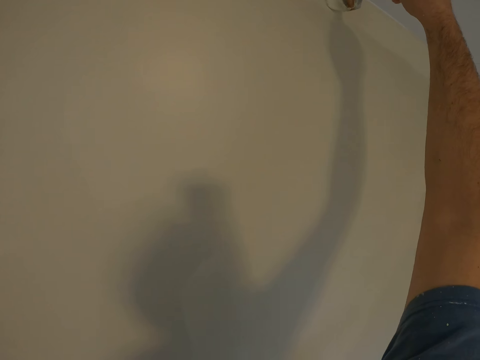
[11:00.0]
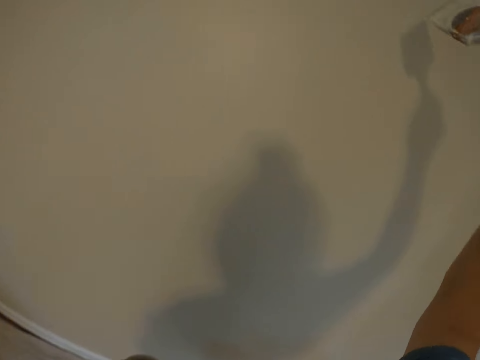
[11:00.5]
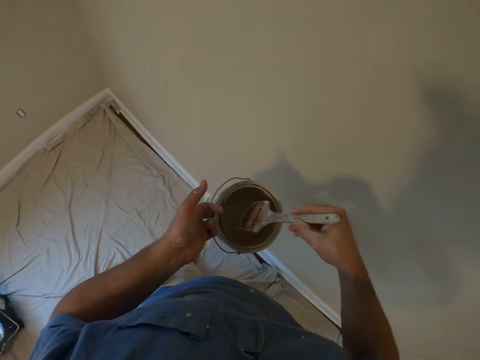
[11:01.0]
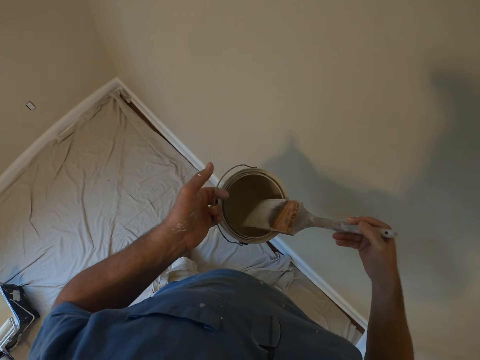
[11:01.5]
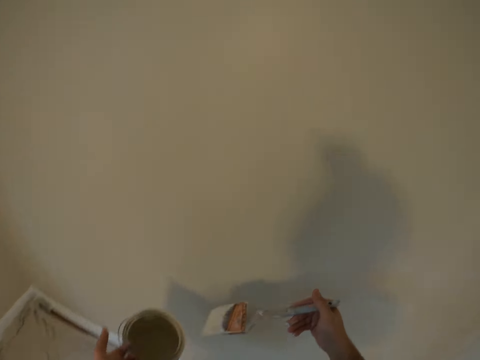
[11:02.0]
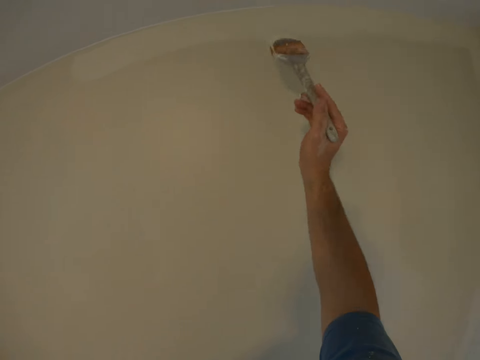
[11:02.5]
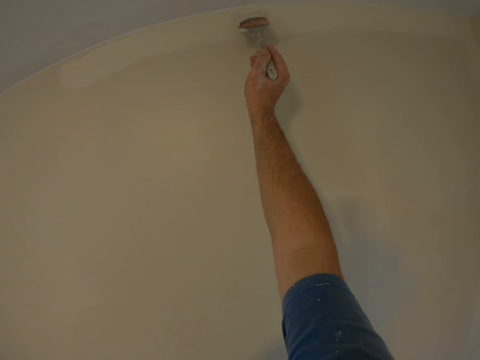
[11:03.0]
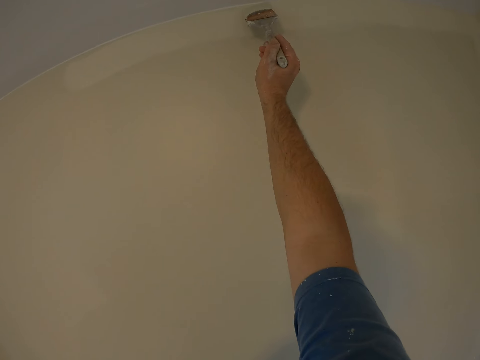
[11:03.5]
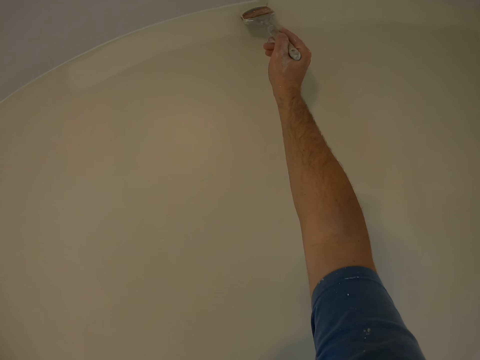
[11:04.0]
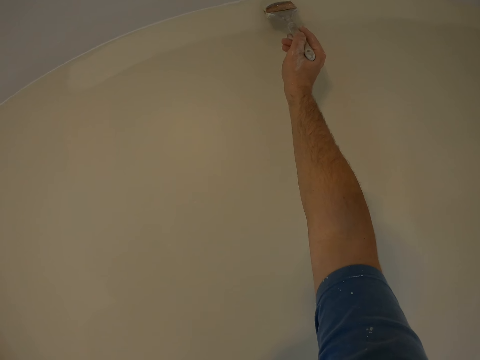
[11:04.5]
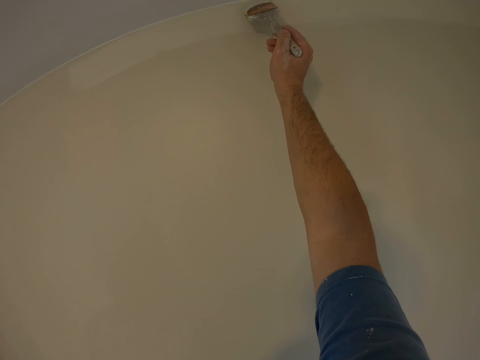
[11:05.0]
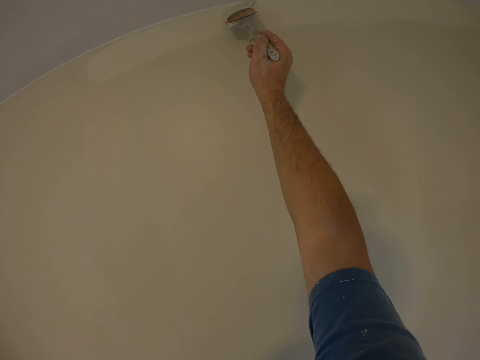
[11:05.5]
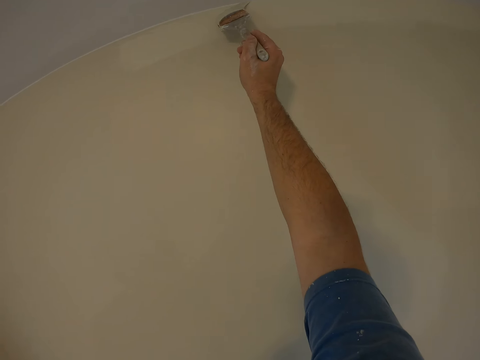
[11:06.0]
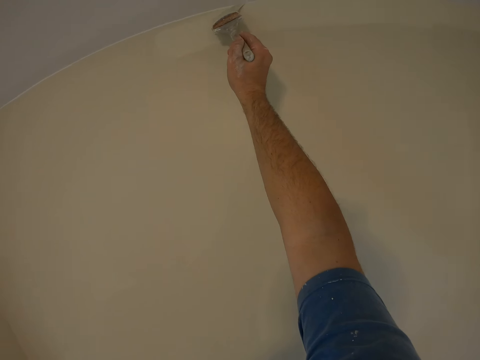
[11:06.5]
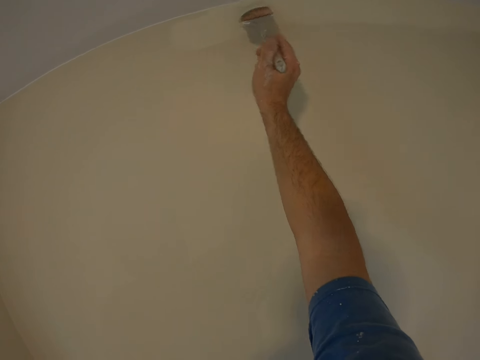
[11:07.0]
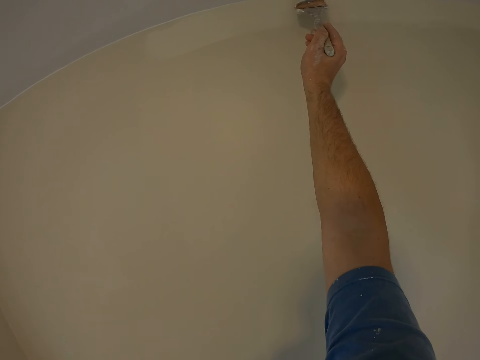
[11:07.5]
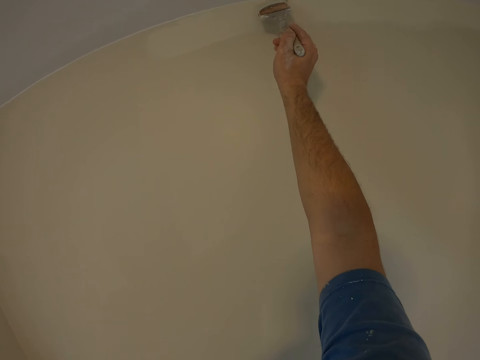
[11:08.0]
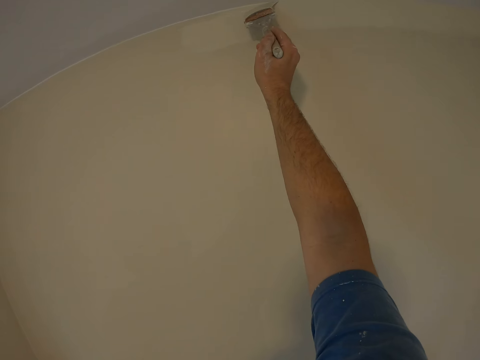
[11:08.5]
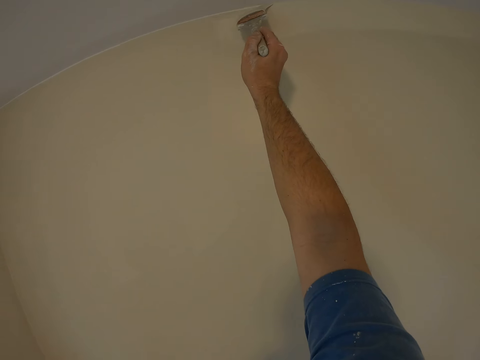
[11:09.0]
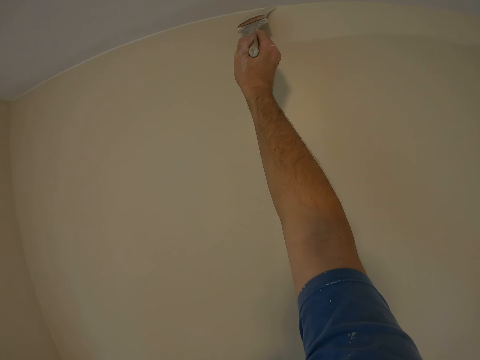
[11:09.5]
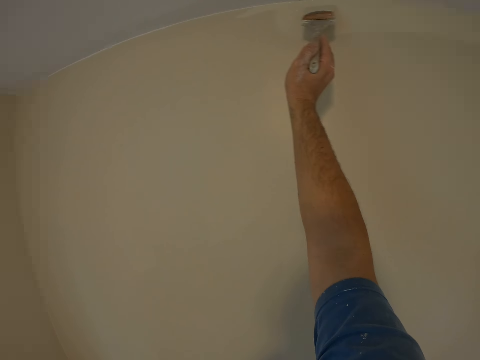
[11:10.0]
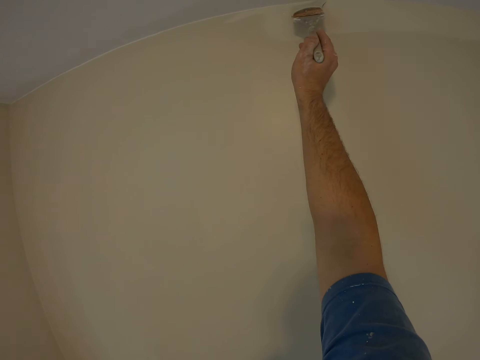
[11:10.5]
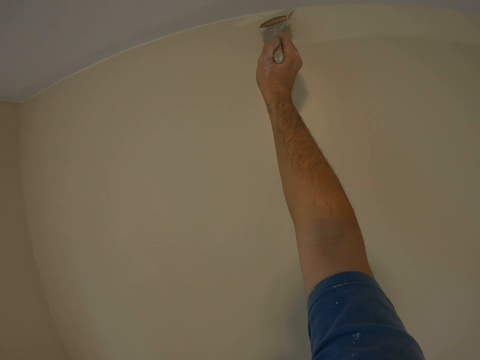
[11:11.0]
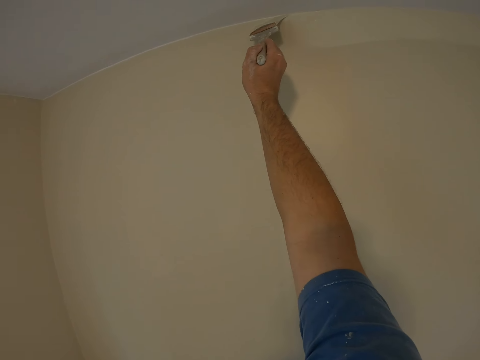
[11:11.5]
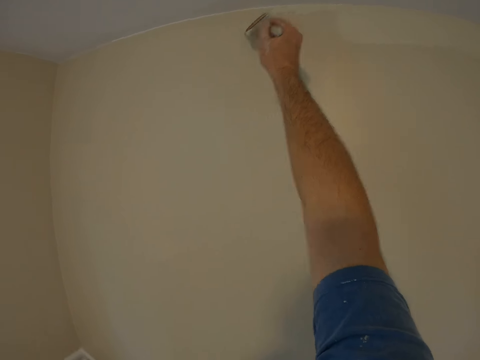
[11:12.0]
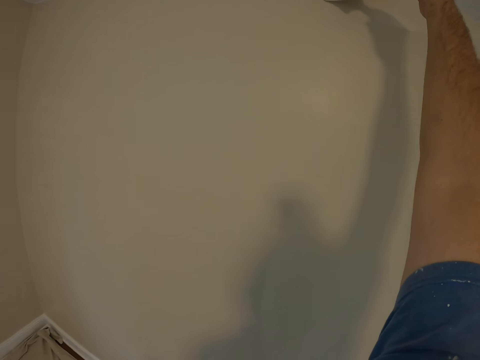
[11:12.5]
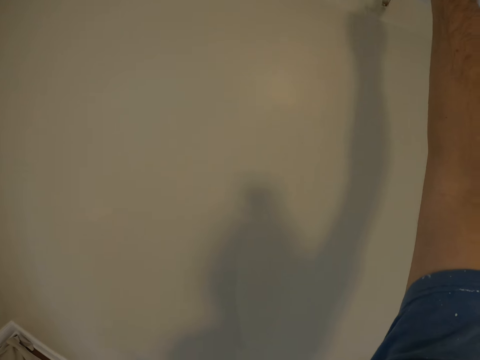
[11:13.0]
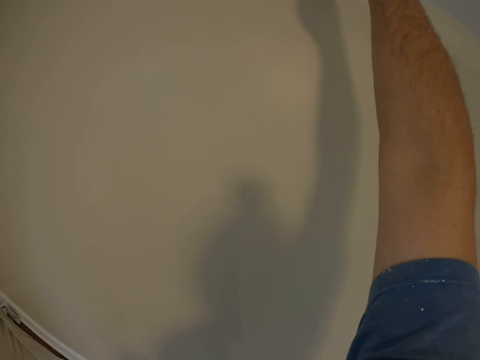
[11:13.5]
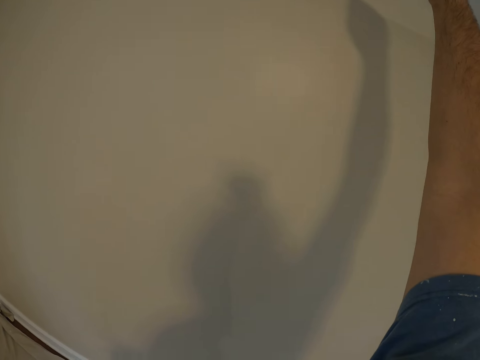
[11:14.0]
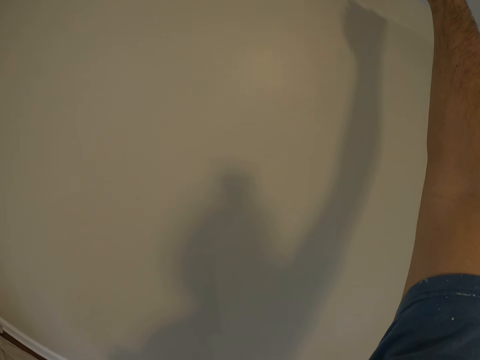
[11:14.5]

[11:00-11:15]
The camera wearer dips the brush into the bucket of paint. They paint the wall of the room with the painting brush.

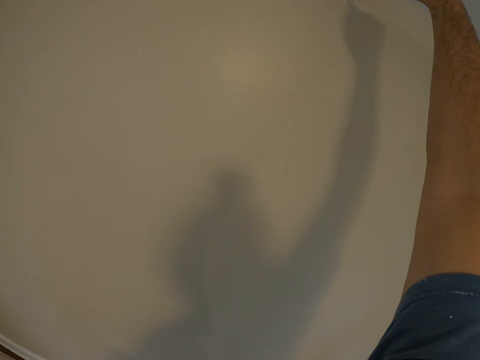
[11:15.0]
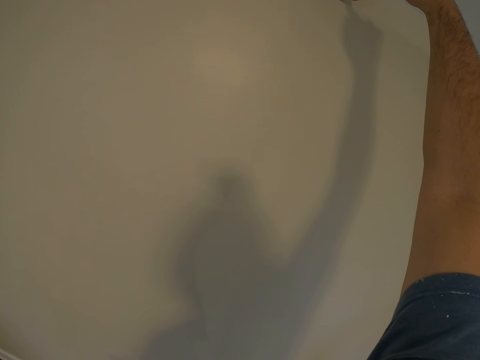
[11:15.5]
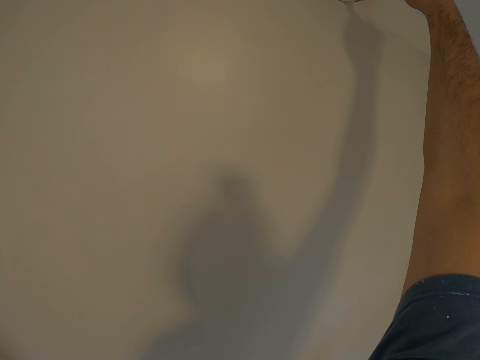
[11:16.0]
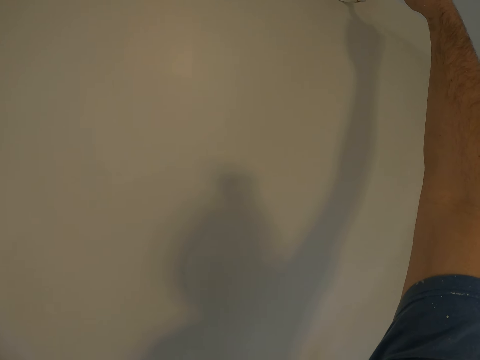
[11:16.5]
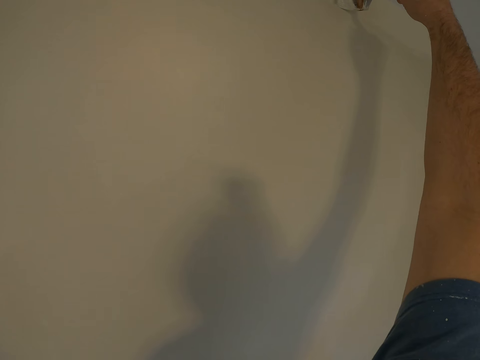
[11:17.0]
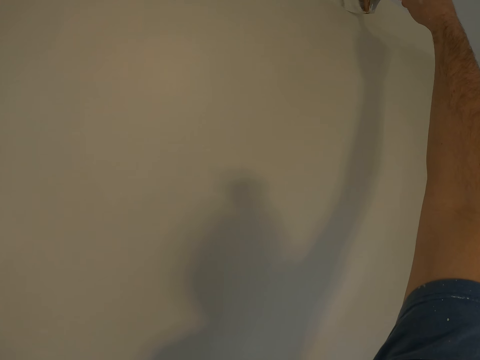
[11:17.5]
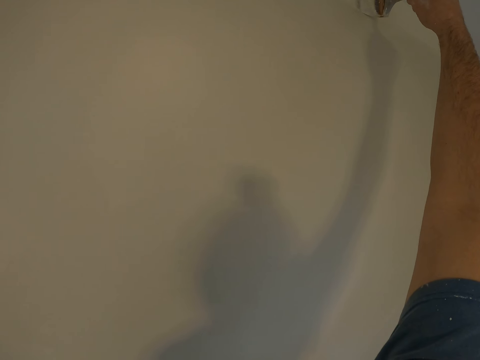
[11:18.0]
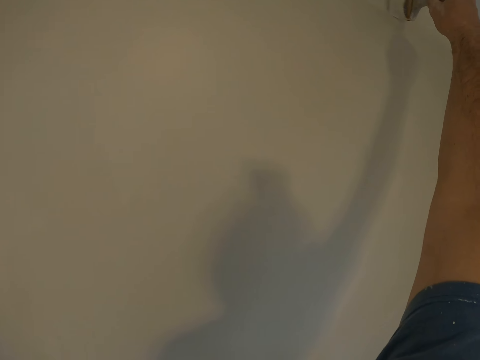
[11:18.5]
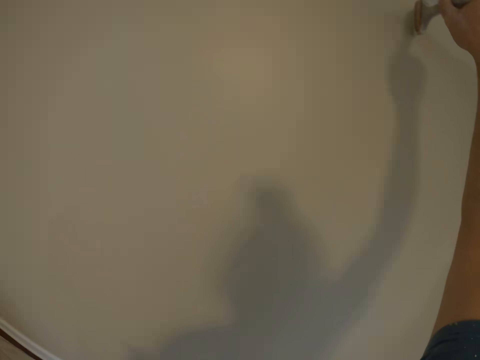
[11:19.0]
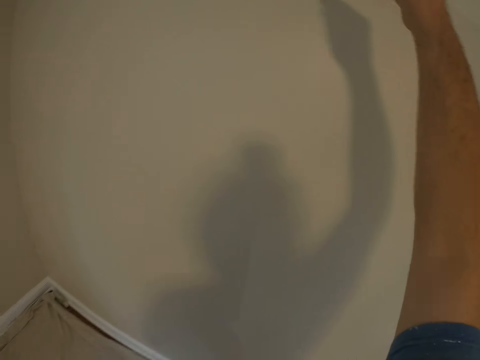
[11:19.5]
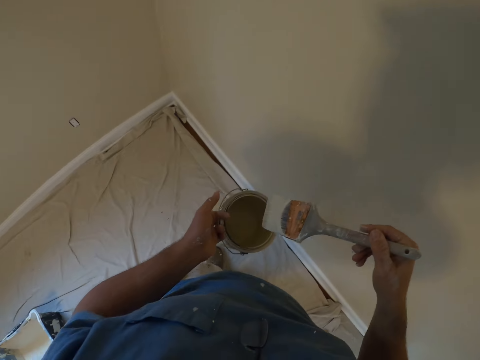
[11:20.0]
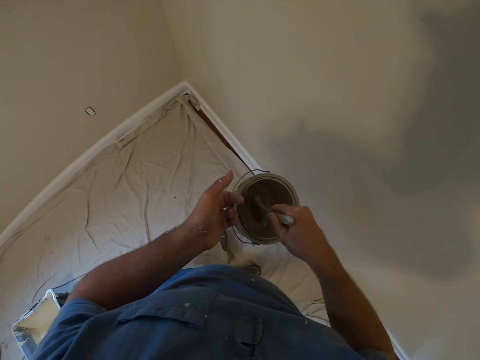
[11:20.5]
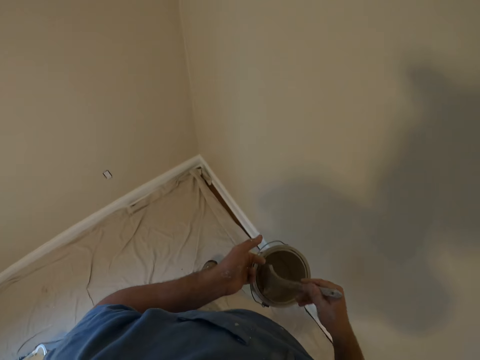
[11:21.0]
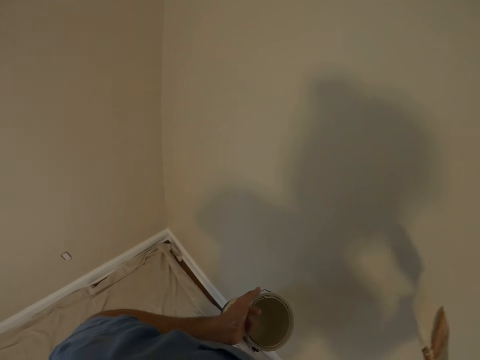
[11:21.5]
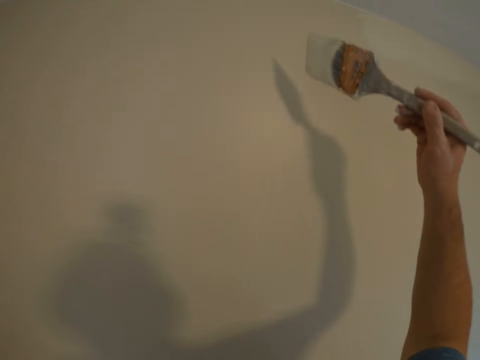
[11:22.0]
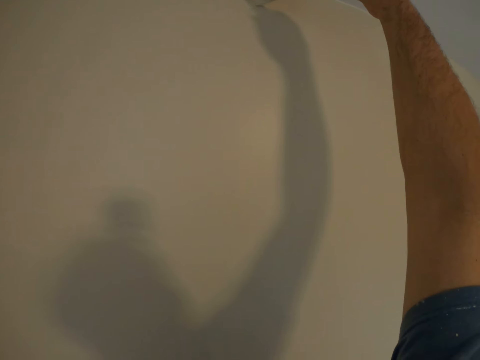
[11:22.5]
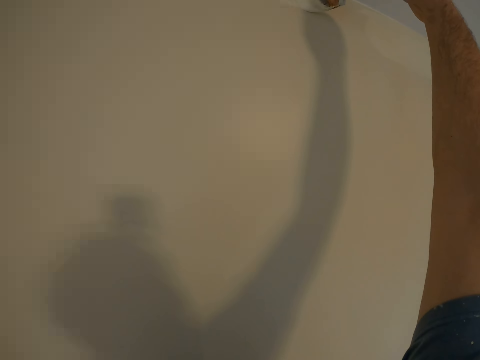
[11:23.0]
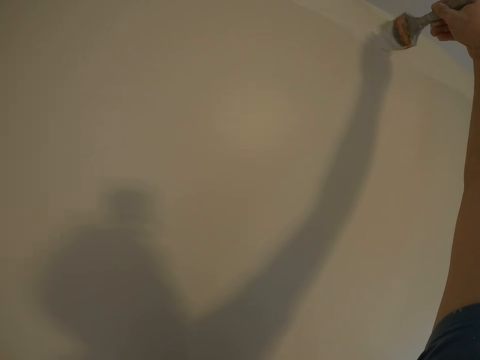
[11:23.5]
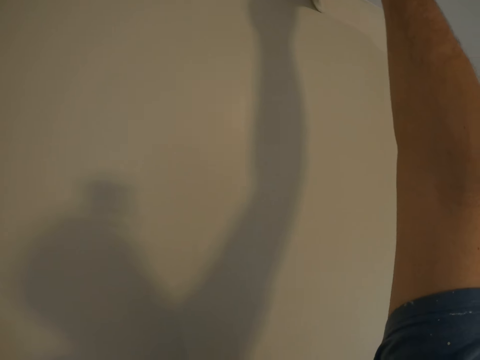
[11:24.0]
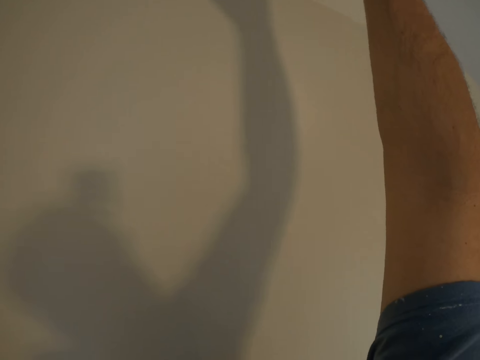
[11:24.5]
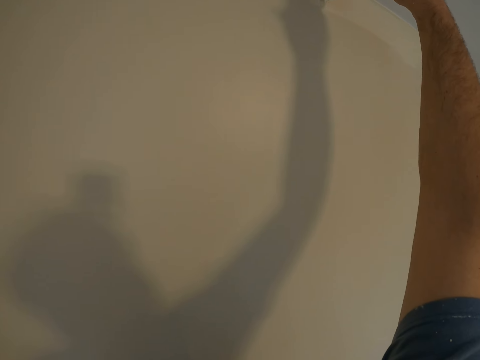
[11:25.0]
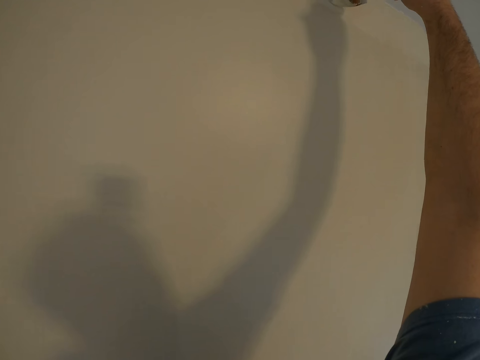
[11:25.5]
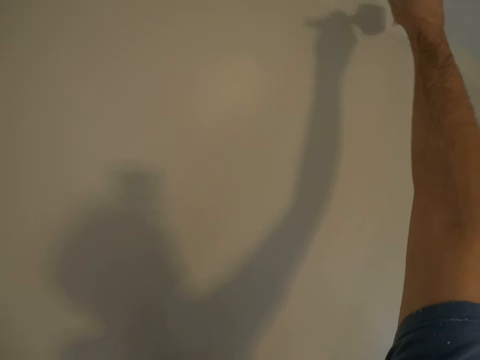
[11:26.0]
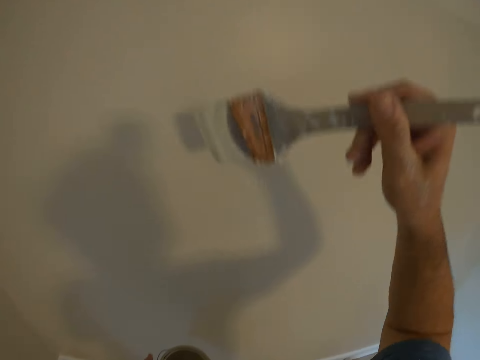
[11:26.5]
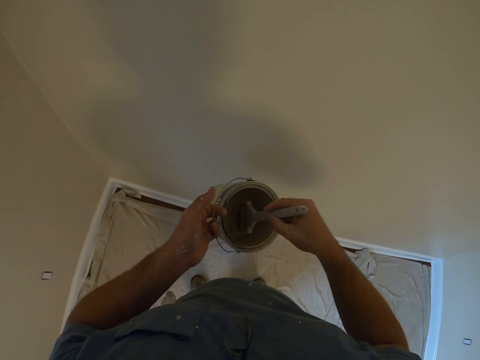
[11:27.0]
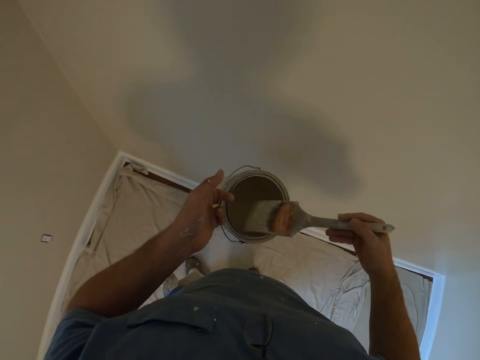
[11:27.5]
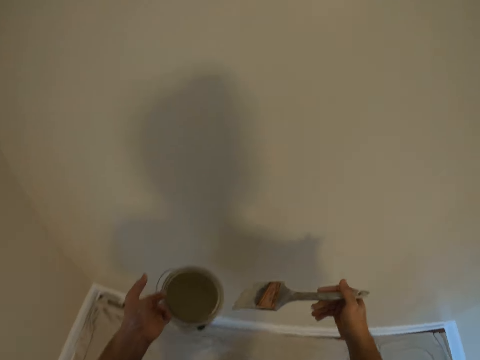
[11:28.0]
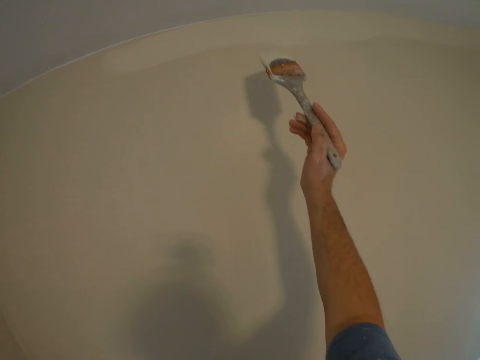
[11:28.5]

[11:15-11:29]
The camera wearer dips the brush into the bucket of paint. They paint the wall of the room with the painting brush. They dip the brush into the bucket of paint.
